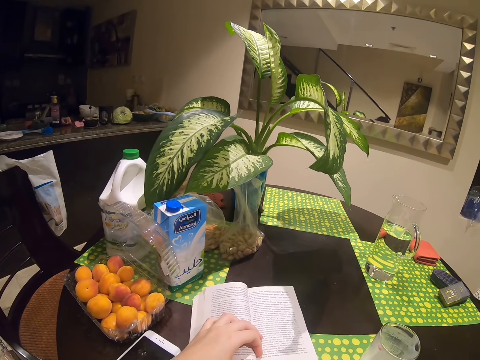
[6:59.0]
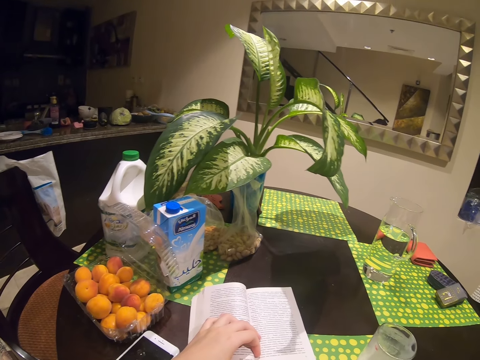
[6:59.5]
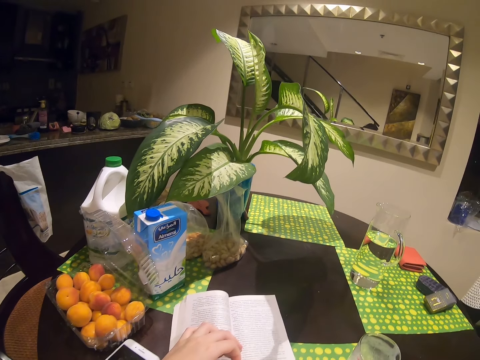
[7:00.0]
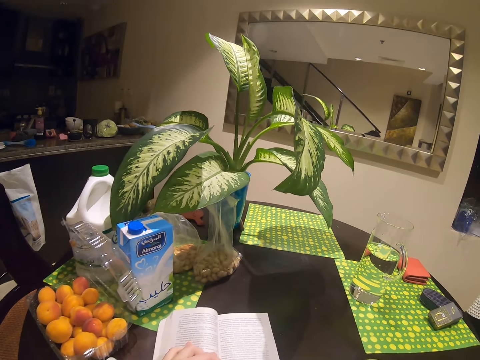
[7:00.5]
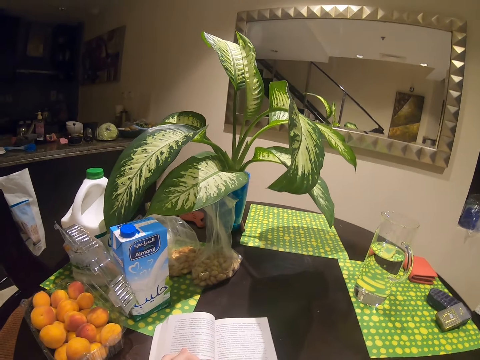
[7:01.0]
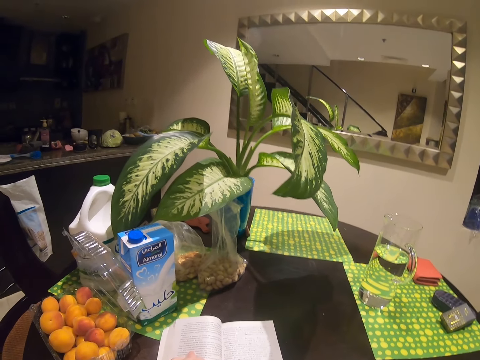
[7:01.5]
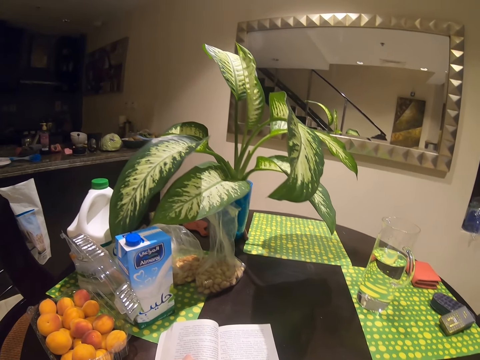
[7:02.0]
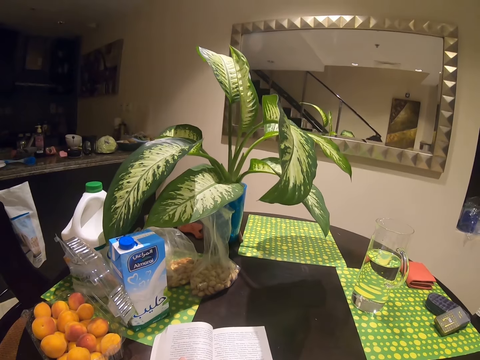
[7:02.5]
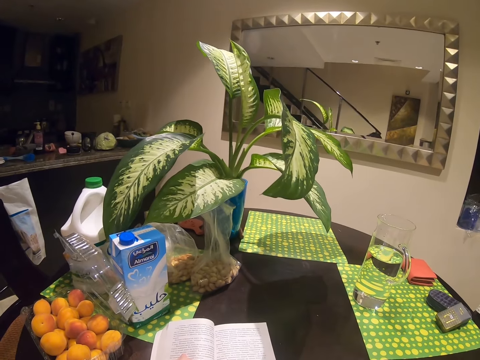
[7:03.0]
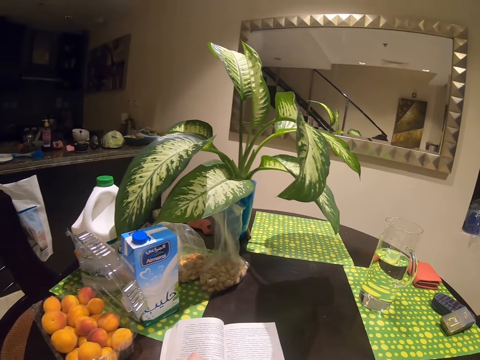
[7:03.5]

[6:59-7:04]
The camera wearer reads the book.

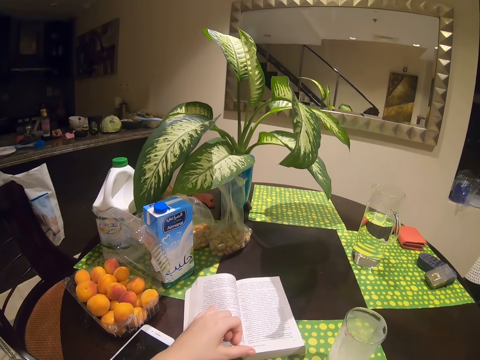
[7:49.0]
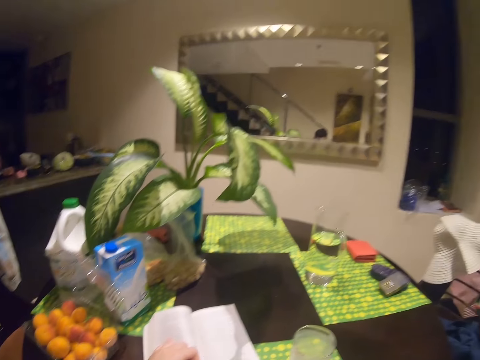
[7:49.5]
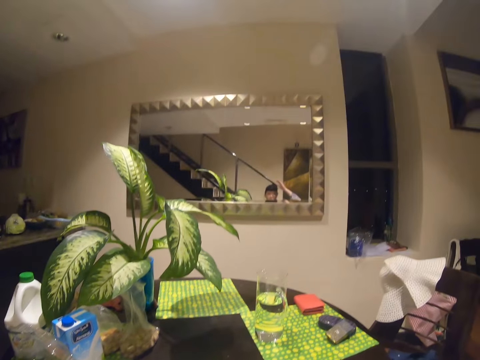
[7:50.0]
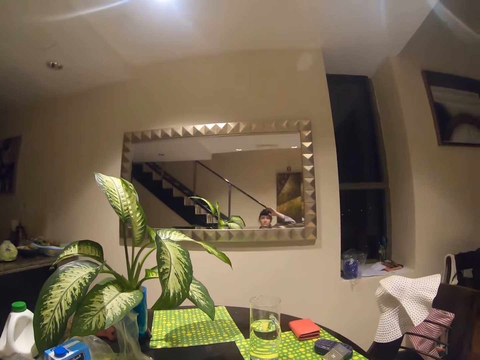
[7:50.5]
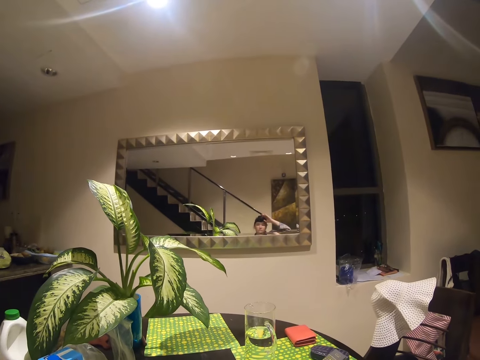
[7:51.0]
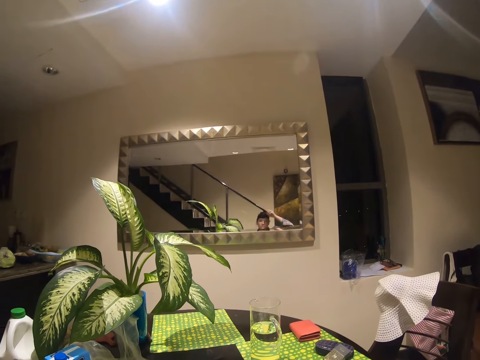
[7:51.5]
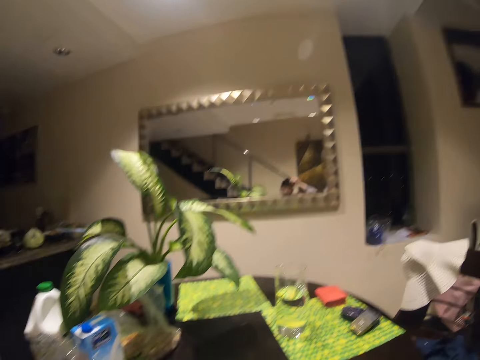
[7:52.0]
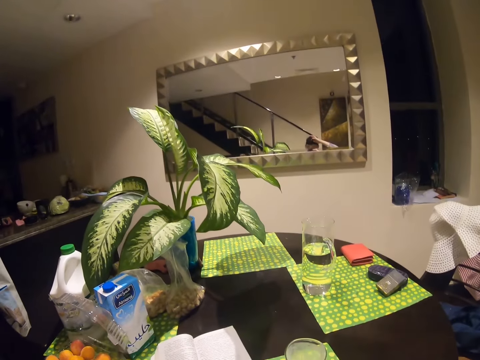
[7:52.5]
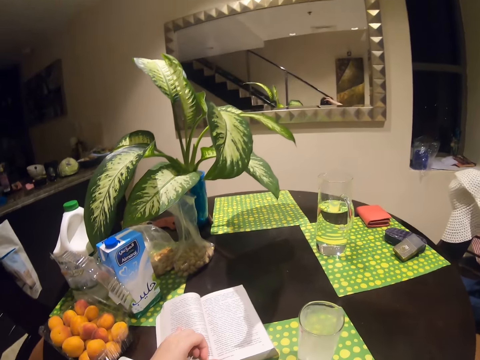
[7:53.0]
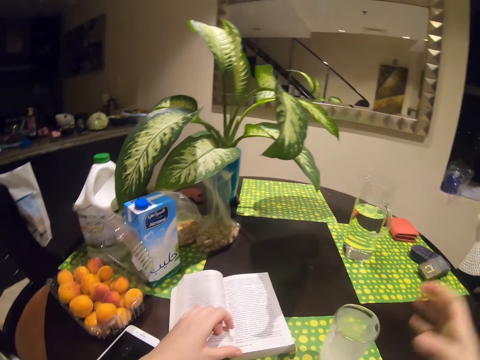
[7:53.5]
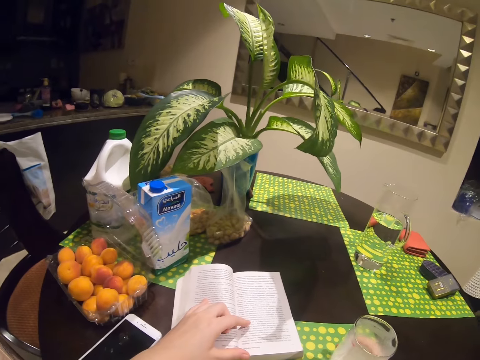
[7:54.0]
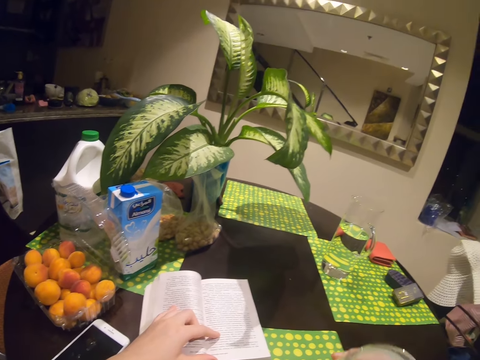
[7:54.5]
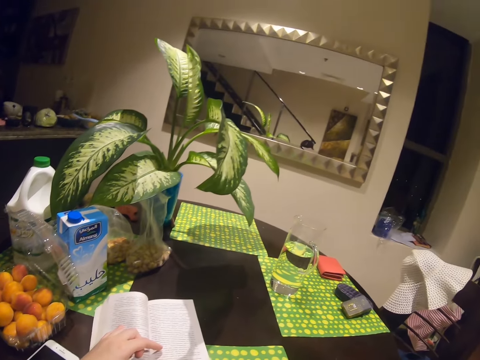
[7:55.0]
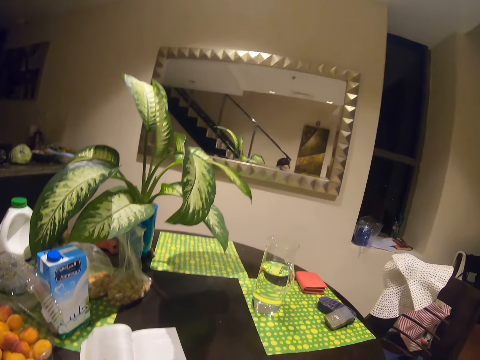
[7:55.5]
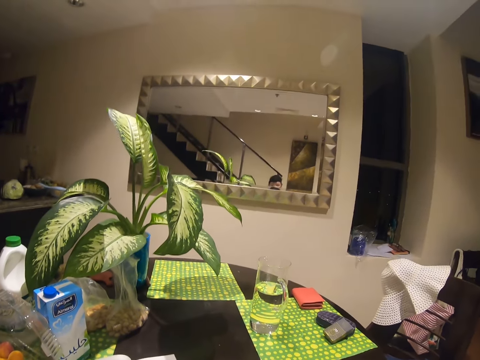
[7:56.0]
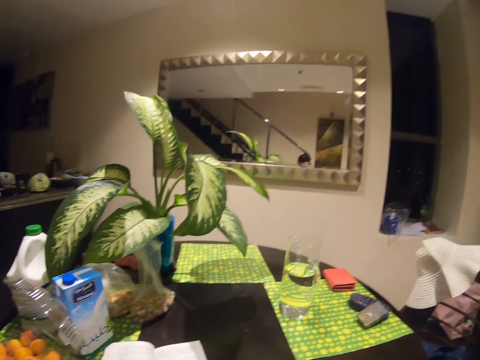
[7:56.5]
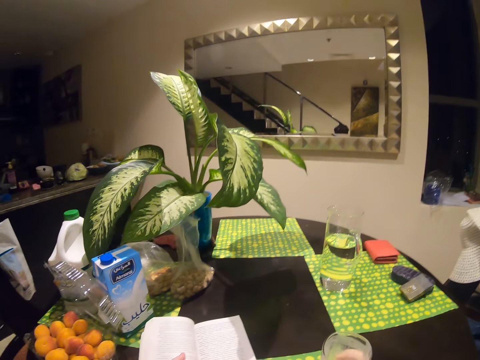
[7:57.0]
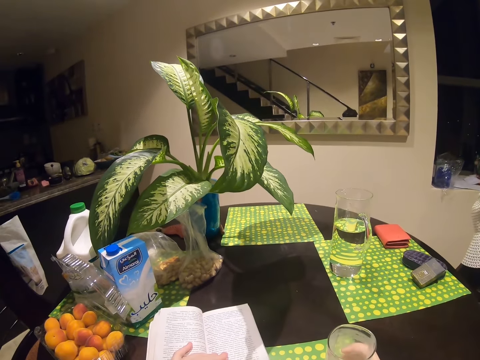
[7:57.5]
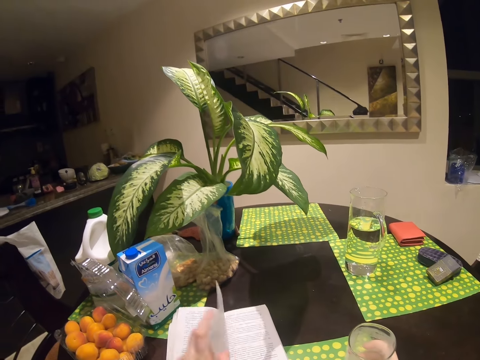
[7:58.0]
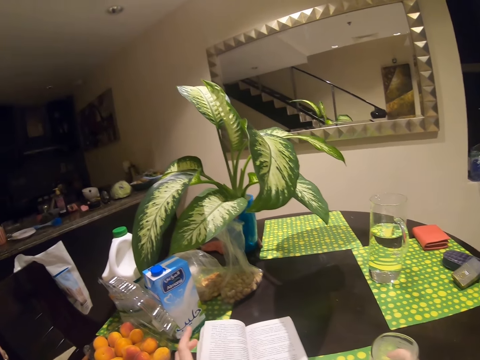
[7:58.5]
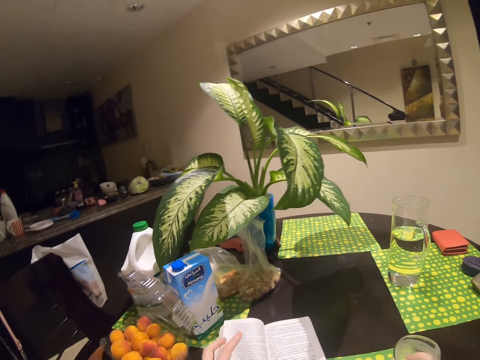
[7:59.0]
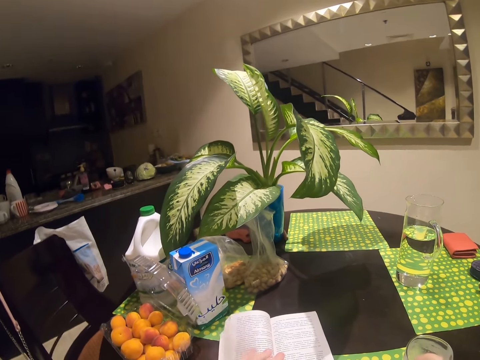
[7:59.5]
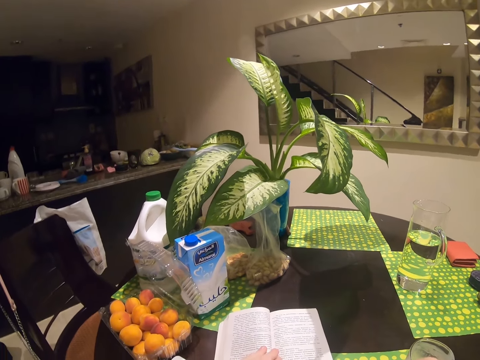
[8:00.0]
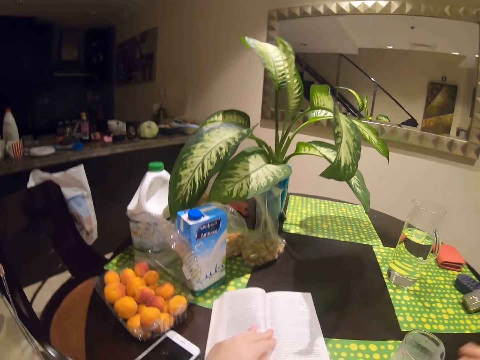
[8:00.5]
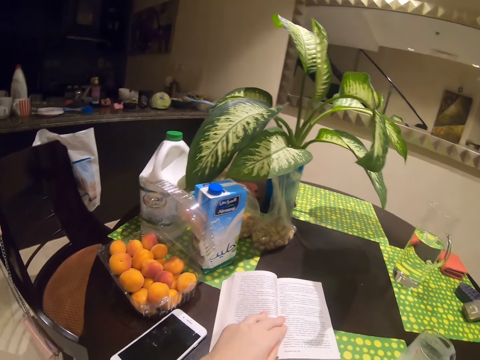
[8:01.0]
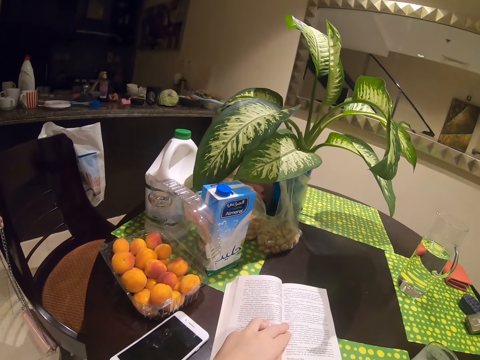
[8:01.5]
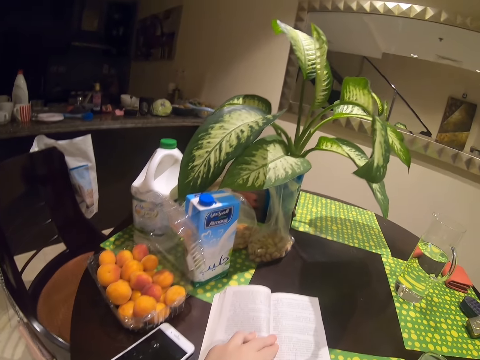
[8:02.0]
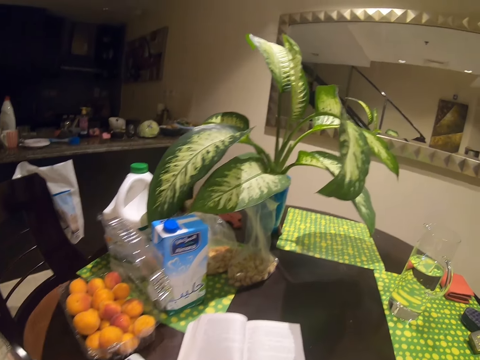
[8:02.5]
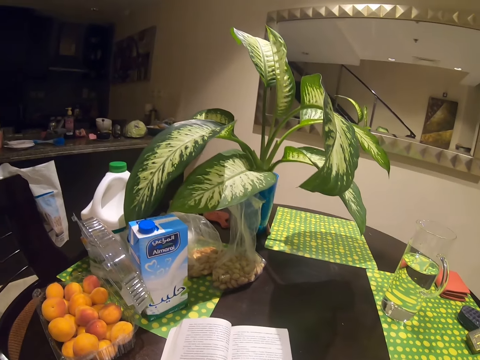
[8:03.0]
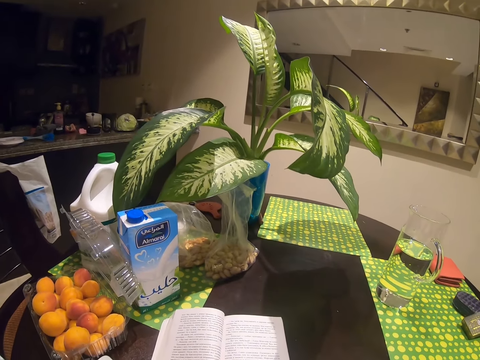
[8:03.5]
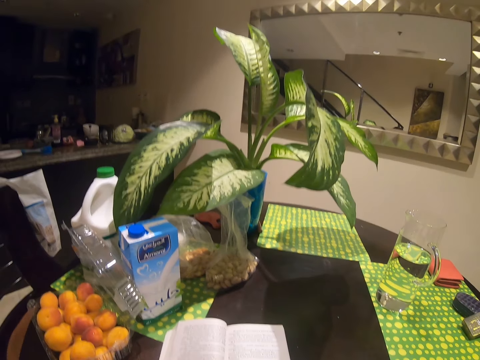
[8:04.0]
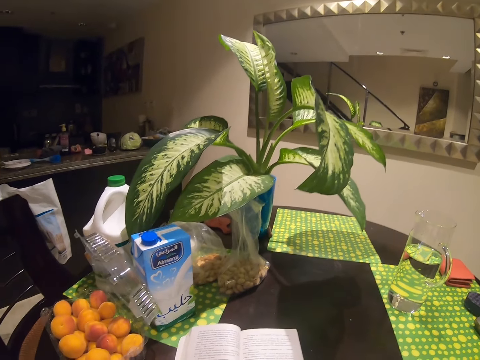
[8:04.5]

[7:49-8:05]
The camera wearer adjusts the camera. They read the book. They drink milk. They put the glass on the table. They turn the page. They read the book.

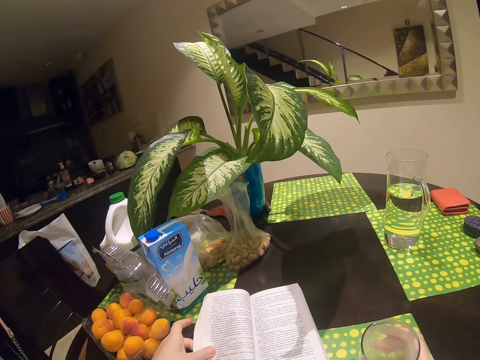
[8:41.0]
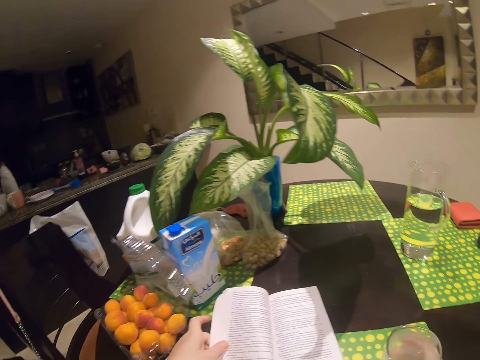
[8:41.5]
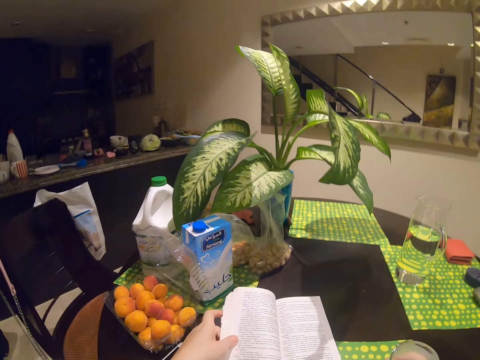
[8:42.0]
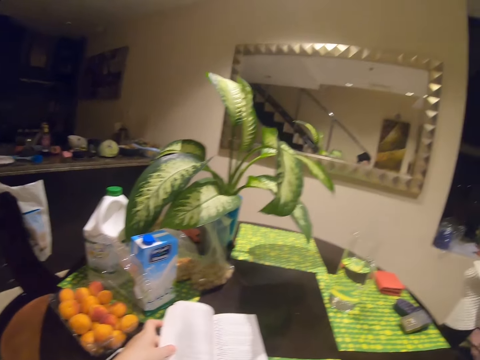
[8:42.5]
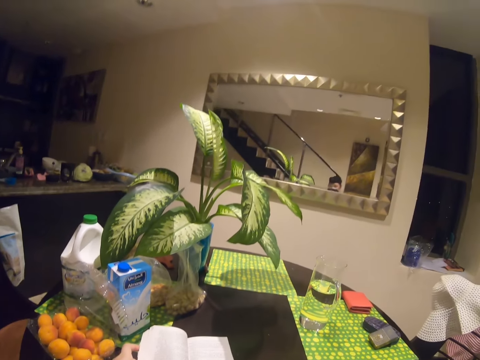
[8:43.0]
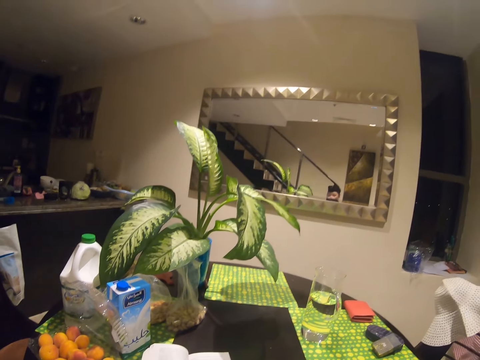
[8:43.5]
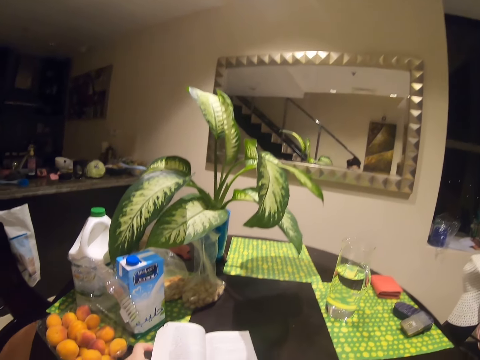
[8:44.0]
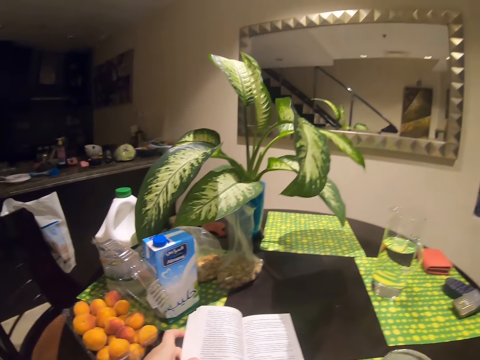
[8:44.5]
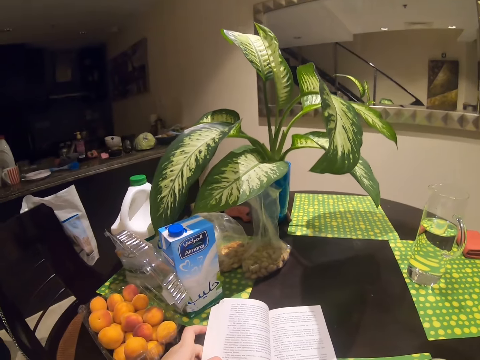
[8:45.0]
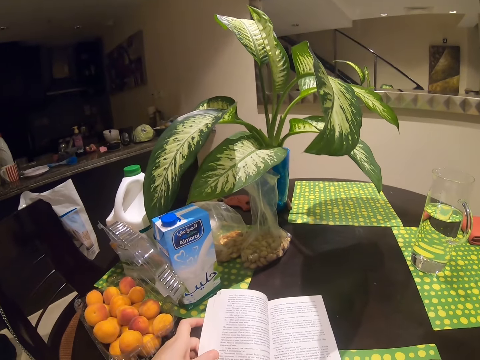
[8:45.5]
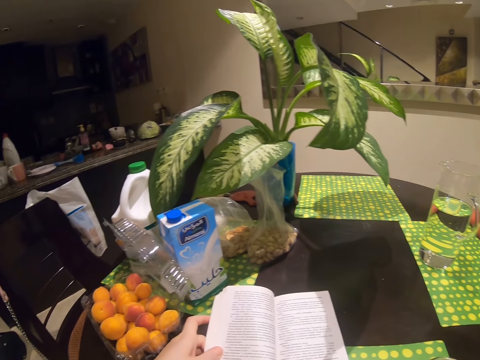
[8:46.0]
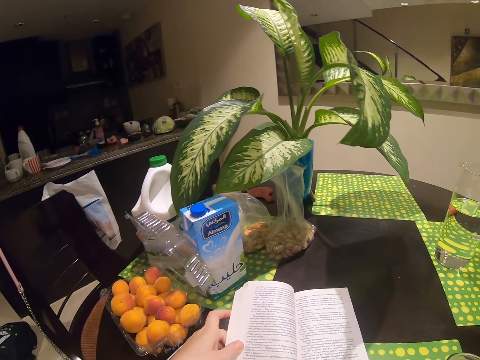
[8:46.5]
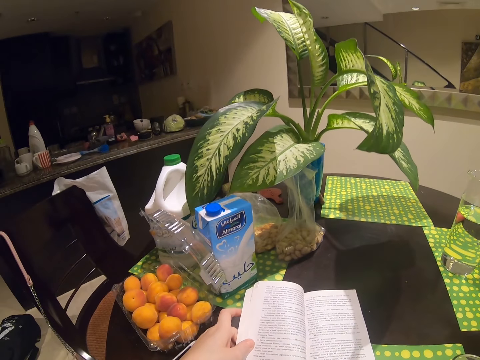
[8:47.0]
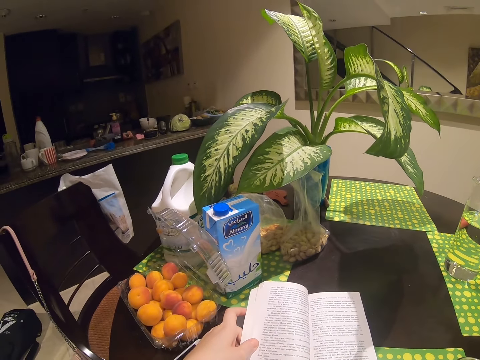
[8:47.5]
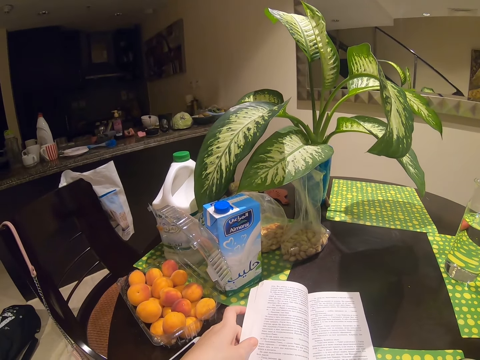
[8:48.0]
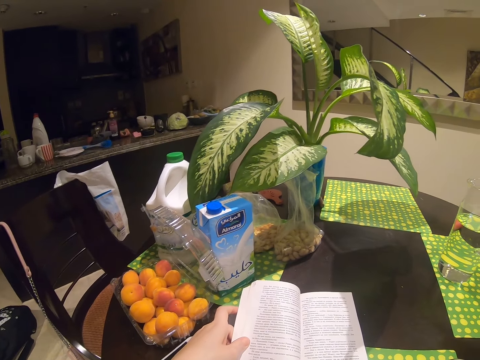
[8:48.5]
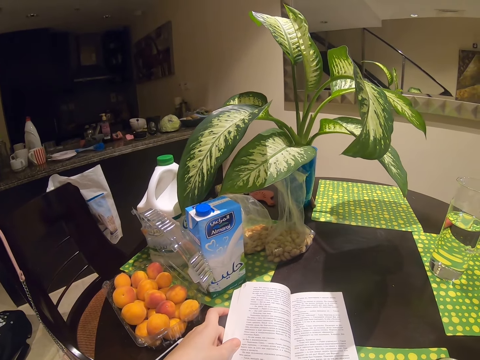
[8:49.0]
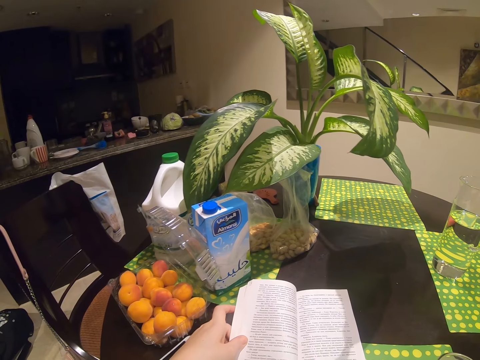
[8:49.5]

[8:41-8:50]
The camera wearer drinks milk. They put the glass on the table. They read the book.
